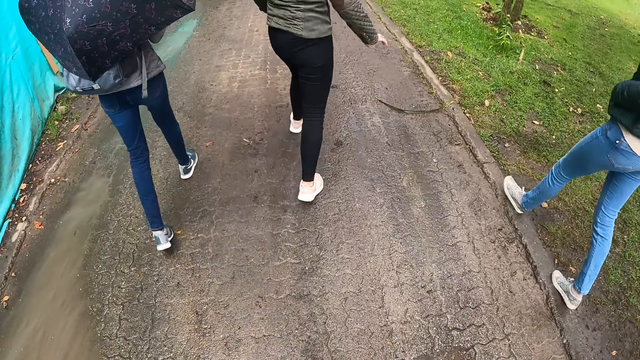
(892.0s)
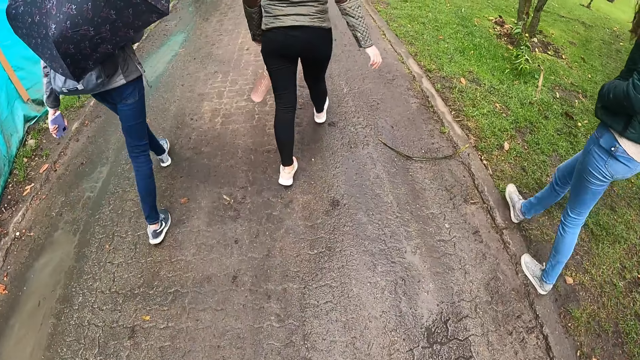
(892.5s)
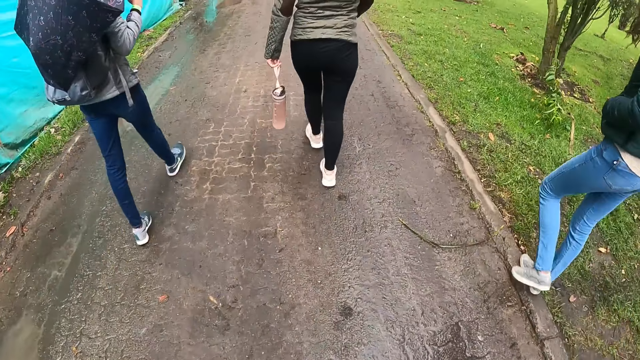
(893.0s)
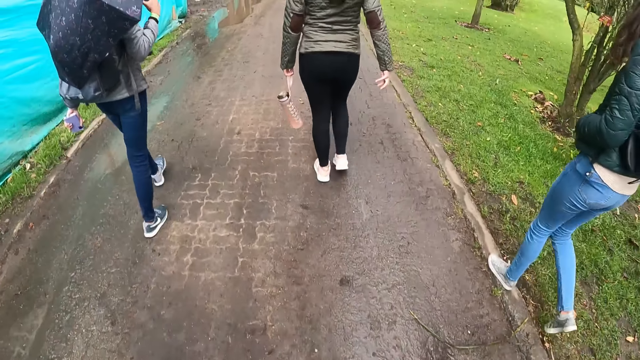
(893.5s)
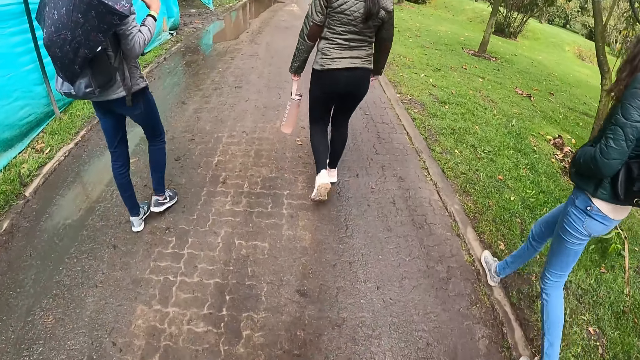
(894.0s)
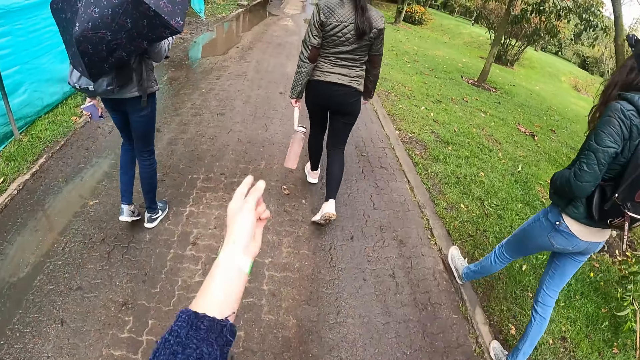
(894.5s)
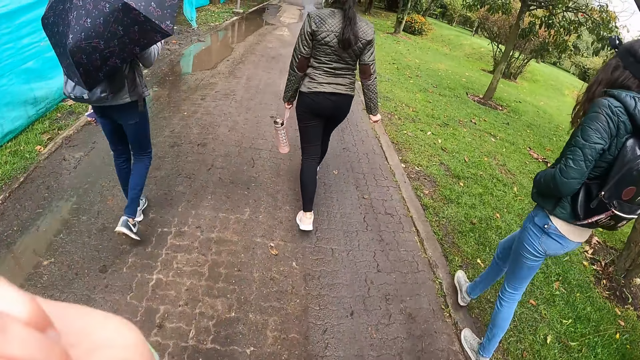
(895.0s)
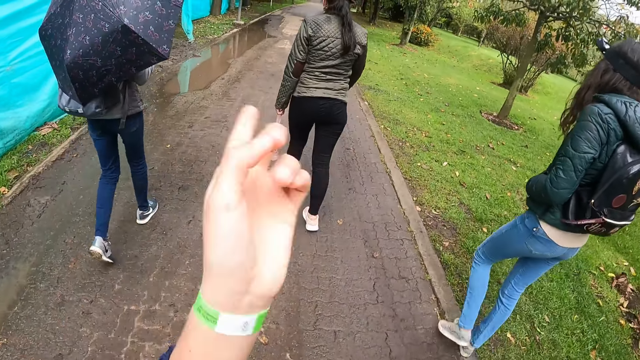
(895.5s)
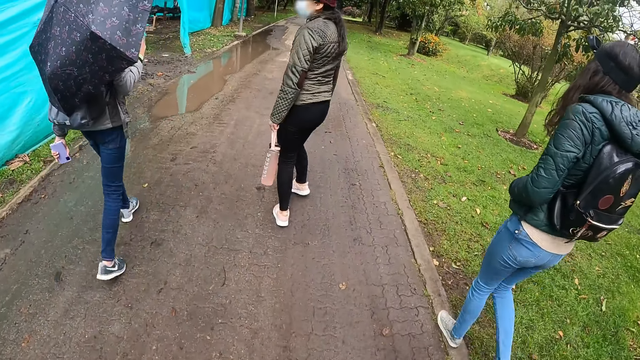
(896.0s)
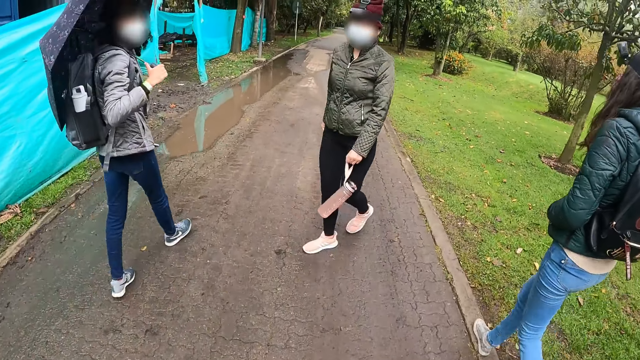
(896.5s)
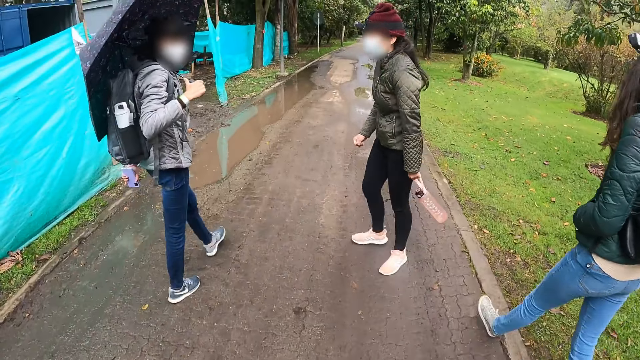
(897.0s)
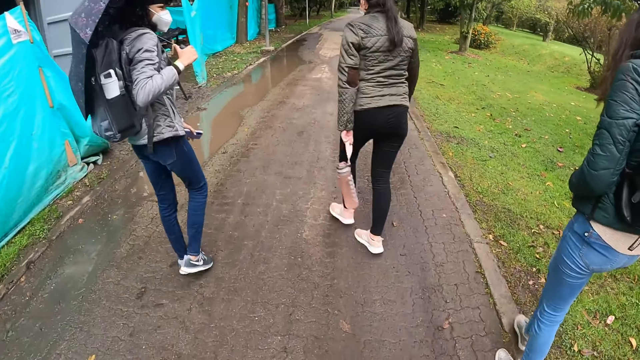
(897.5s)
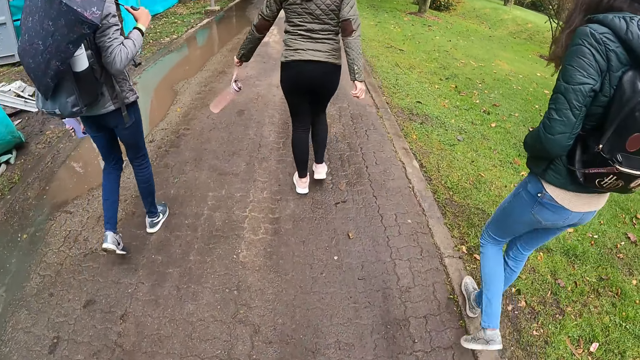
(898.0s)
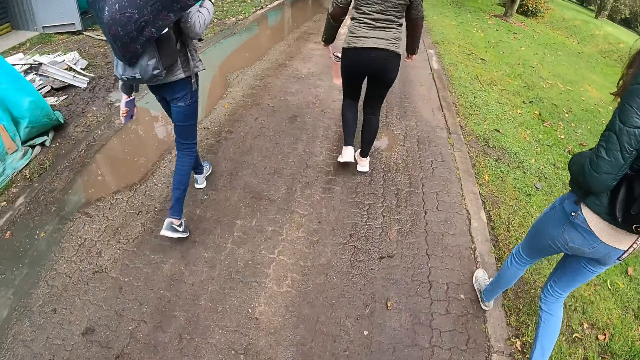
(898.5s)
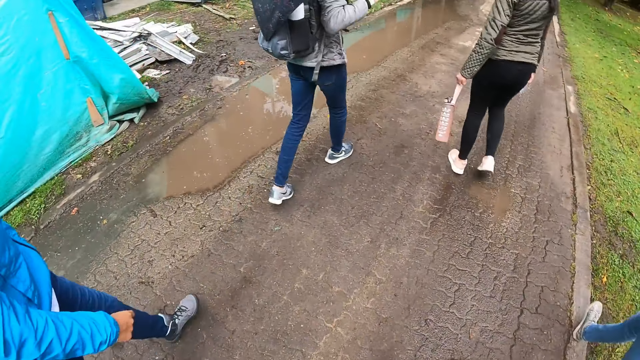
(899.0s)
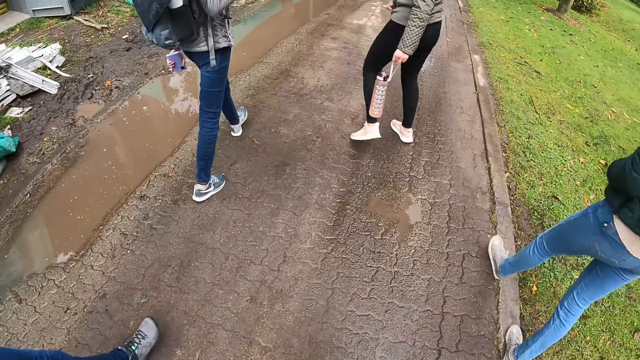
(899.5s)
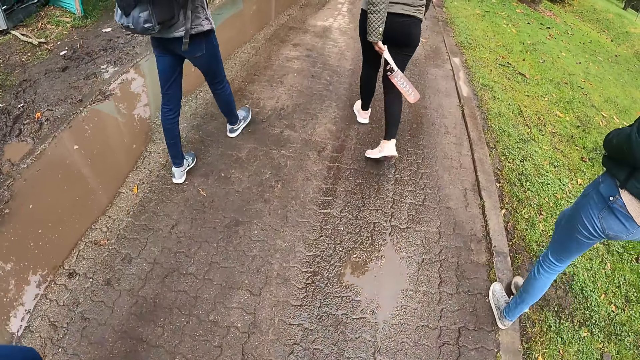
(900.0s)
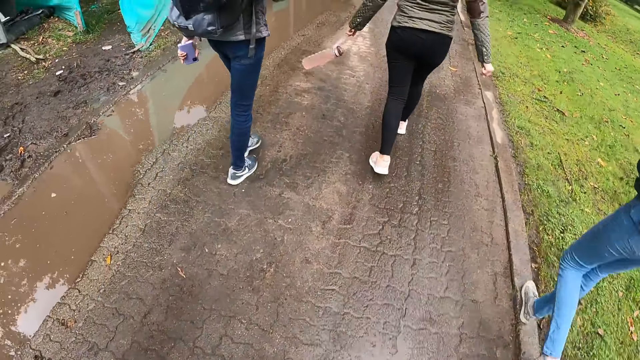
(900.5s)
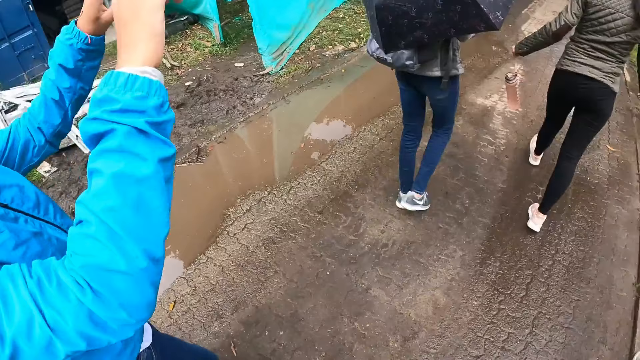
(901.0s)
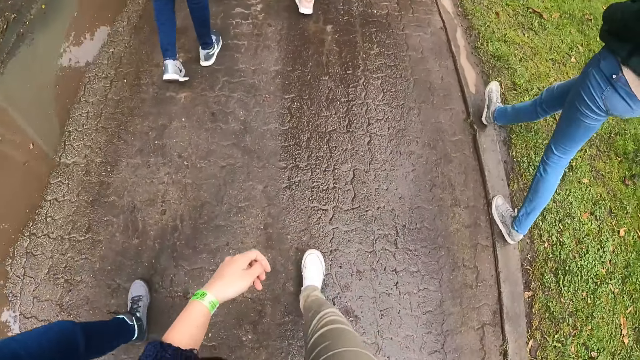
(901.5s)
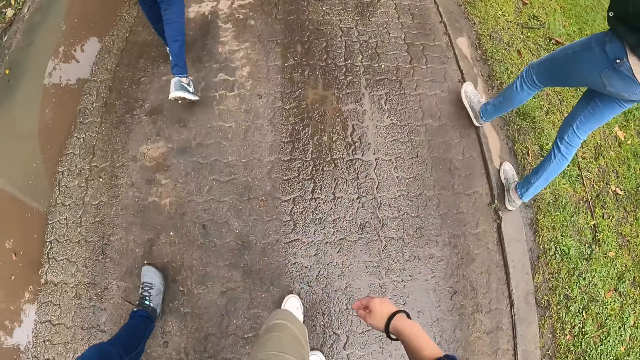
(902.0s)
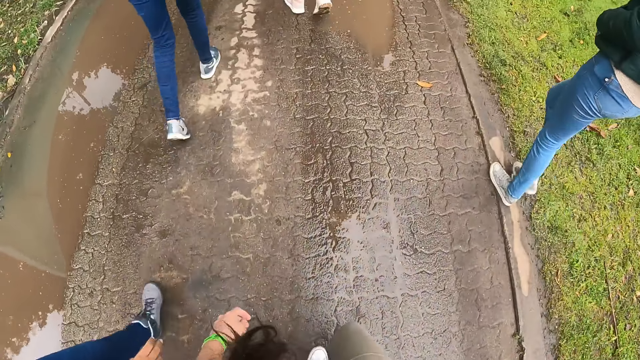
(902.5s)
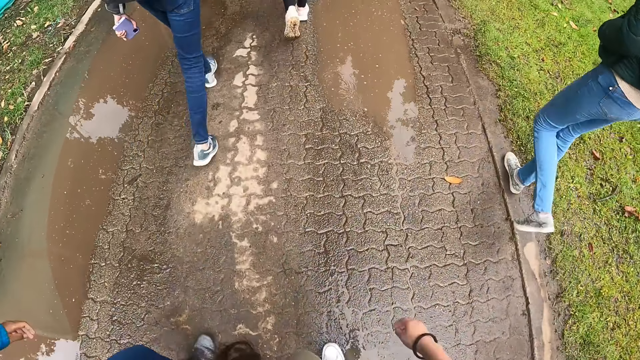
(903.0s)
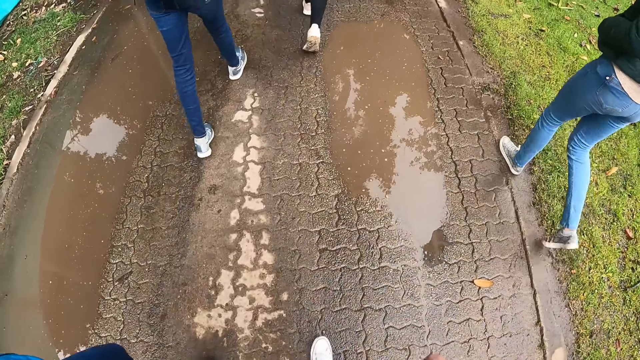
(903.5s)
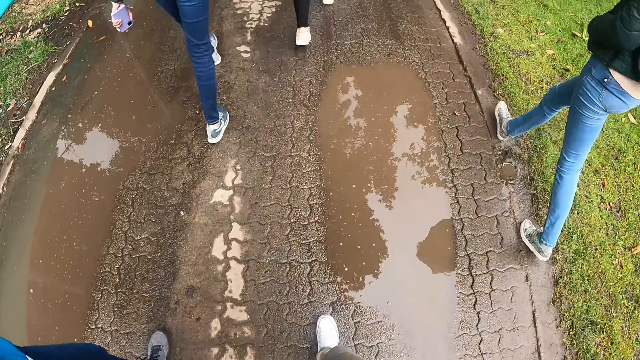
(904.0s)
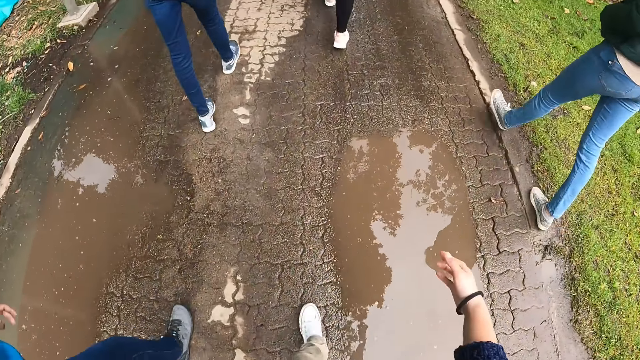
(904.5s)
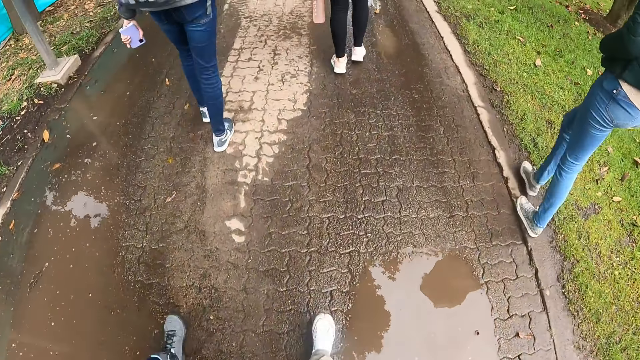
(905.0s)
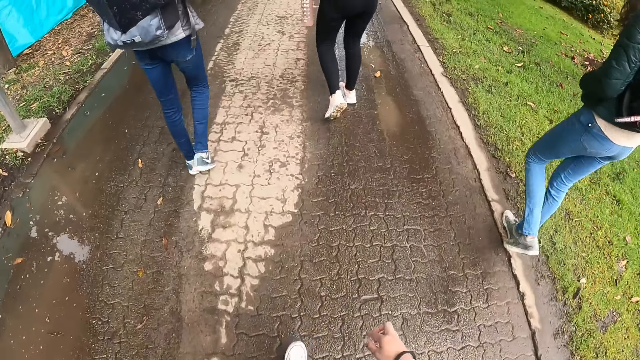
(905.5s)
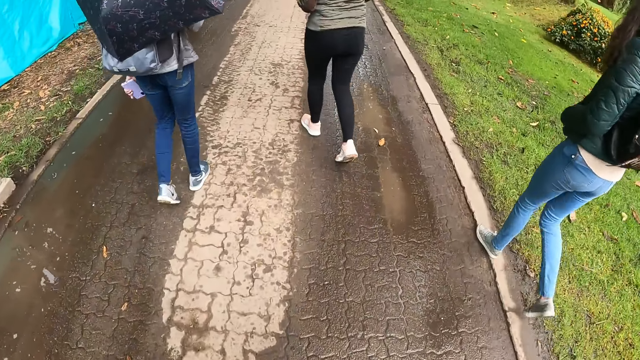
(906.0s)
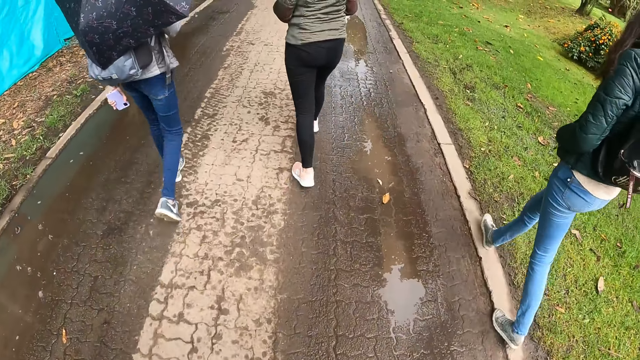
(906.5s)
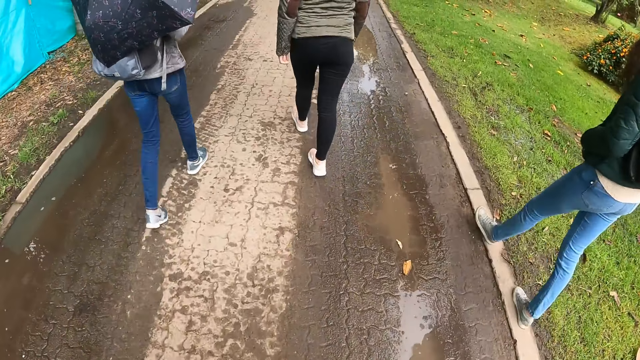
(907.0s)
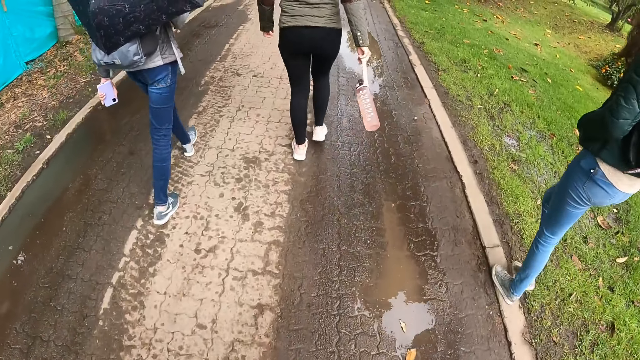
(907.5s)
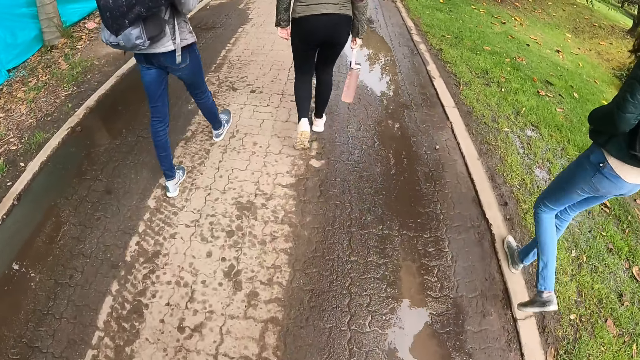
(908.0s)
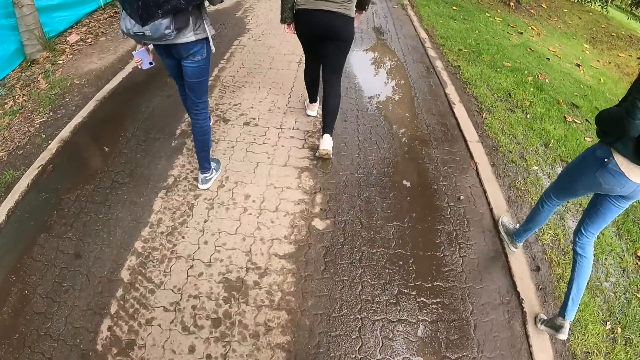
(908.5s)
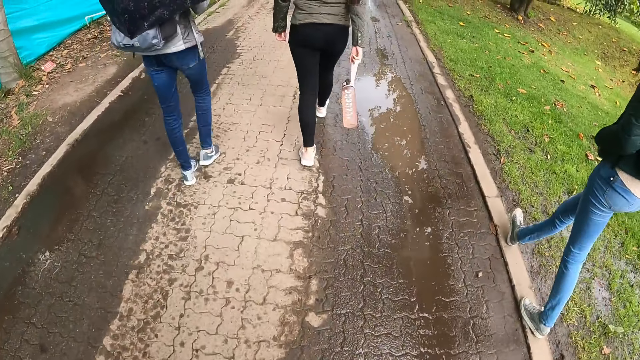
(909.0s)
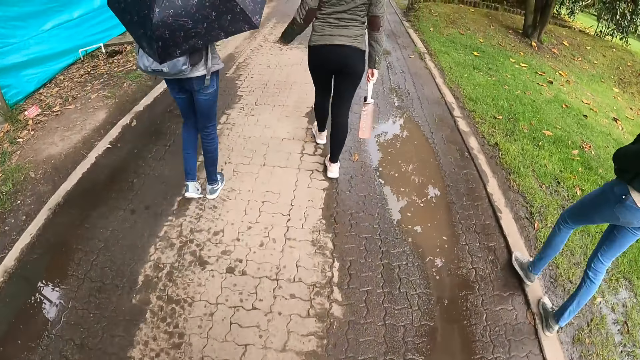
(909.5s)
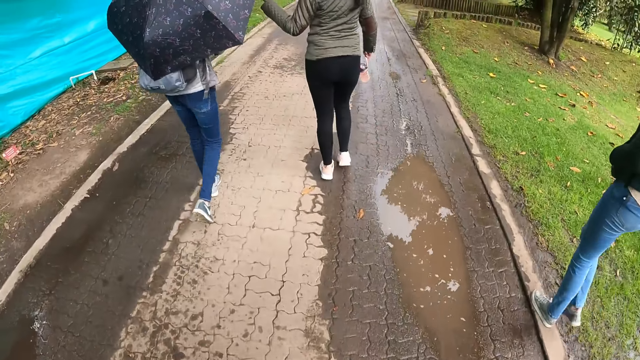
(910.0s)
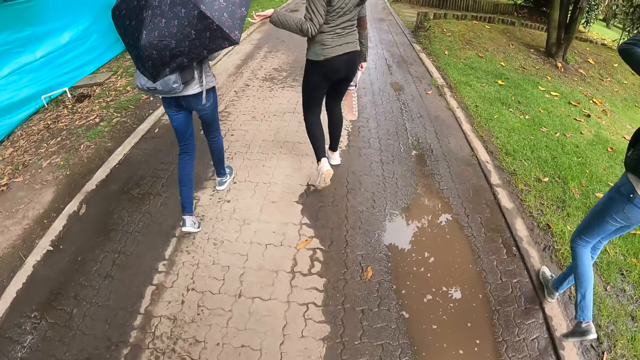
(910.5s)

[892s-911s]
The camera wearer interacts with a woman, another woman, a third woman and a fourth woman. They lift a hand up. They move the hand down. They move their hands forward. They hold their hands down.

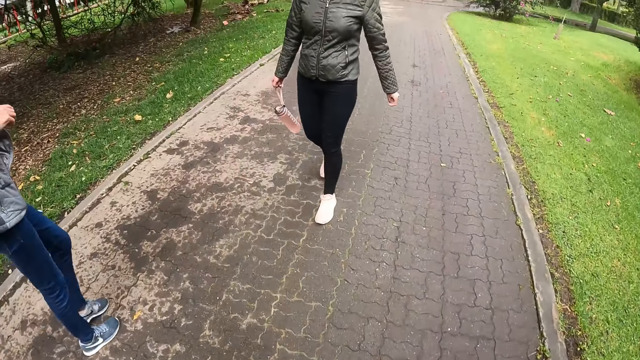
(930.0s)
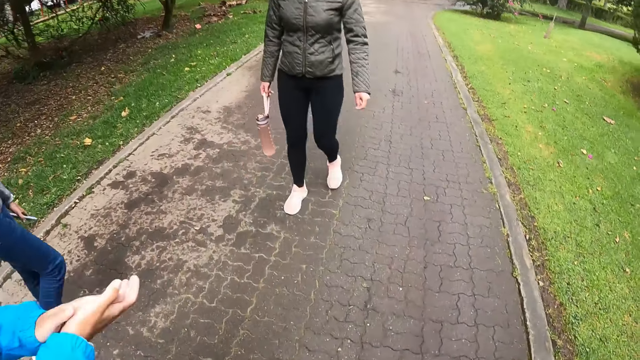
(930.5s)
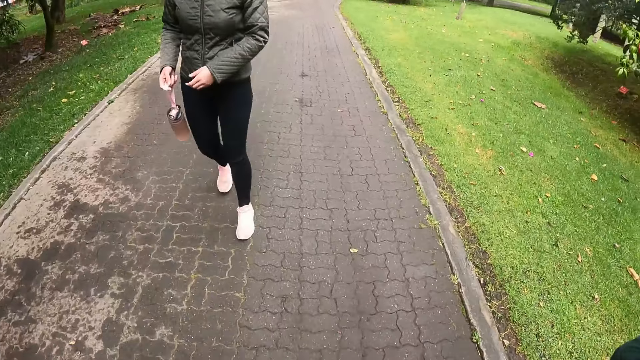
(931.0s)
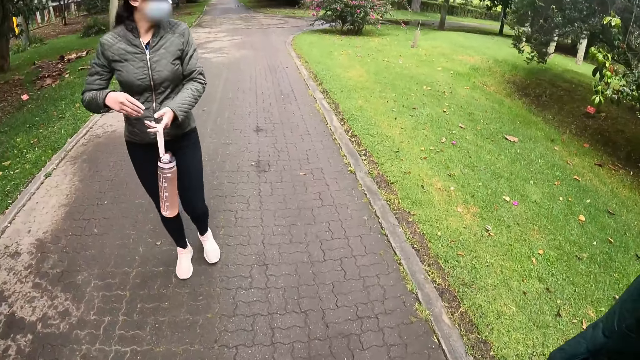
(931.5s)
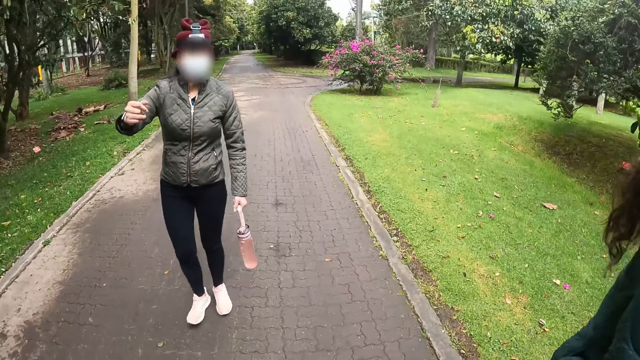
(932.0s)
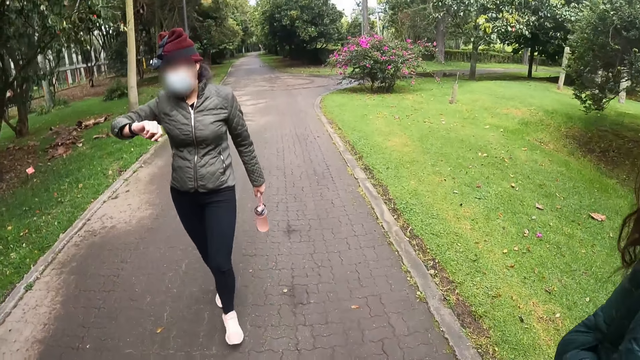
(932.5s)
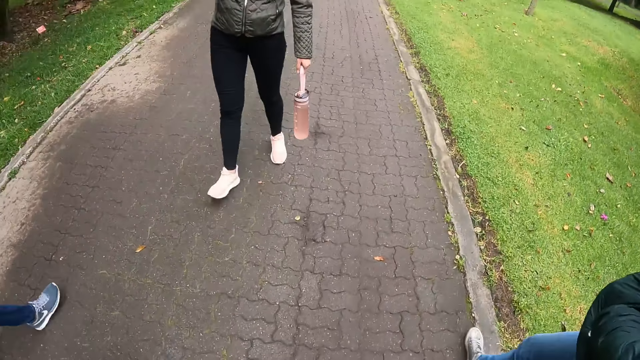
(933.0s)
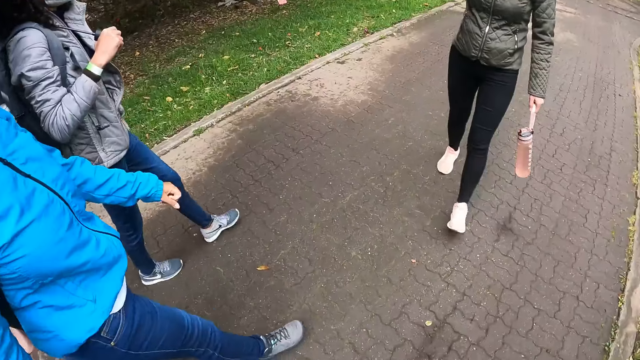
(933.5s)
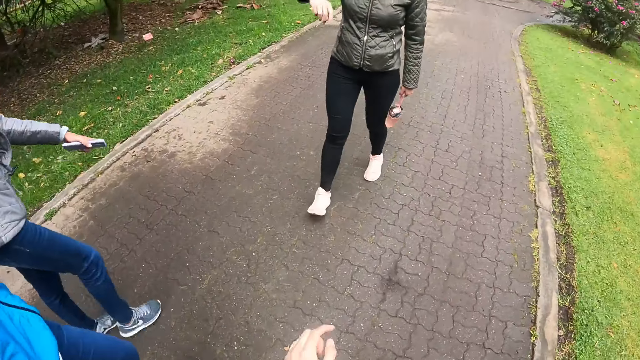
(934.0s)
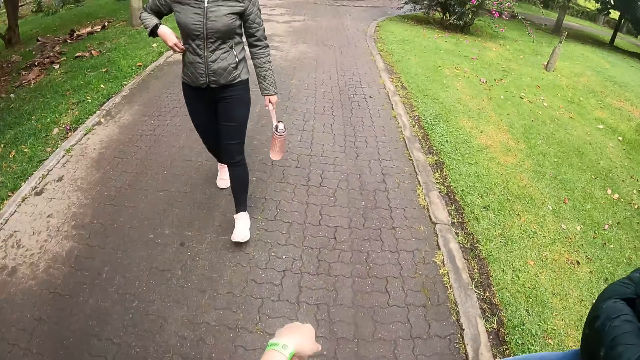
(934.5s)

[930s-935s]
The woman passes the water bottle from her right hand to her left hand. She unzips her jacket with her right hand. The camera wearer moves a hand up.
